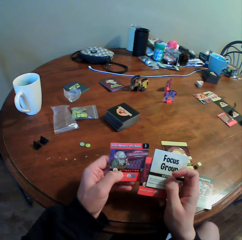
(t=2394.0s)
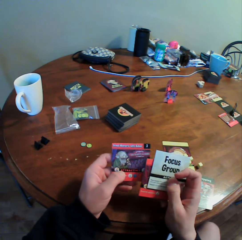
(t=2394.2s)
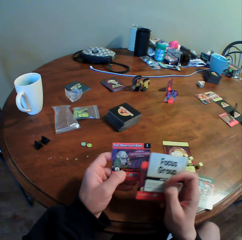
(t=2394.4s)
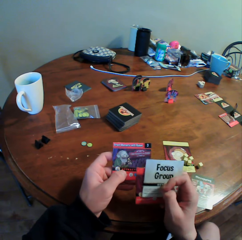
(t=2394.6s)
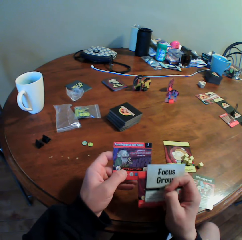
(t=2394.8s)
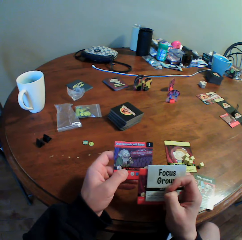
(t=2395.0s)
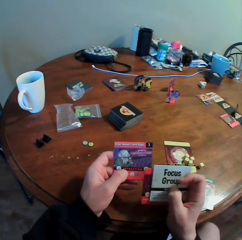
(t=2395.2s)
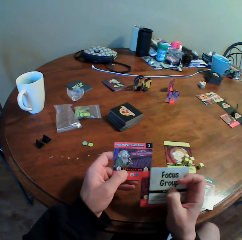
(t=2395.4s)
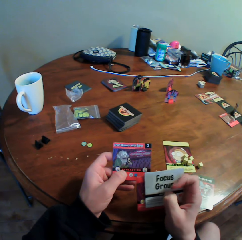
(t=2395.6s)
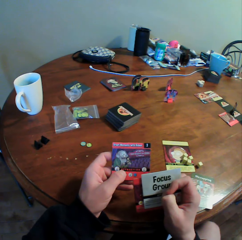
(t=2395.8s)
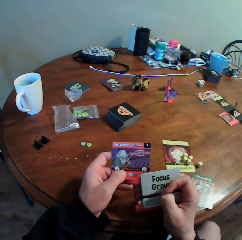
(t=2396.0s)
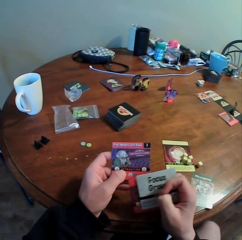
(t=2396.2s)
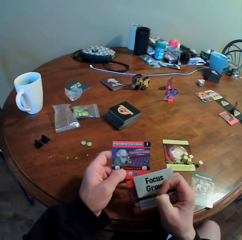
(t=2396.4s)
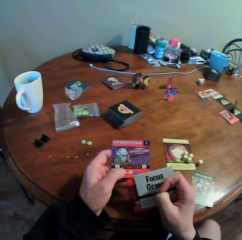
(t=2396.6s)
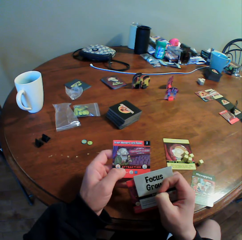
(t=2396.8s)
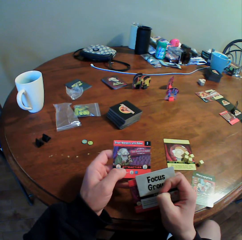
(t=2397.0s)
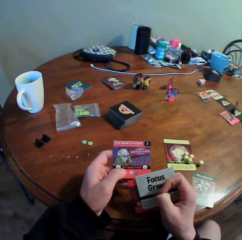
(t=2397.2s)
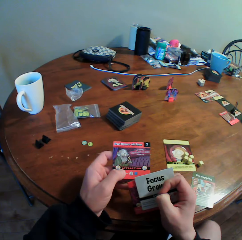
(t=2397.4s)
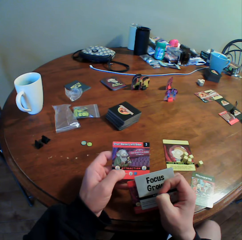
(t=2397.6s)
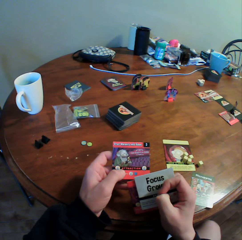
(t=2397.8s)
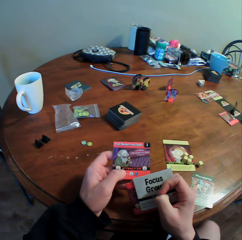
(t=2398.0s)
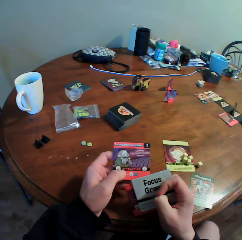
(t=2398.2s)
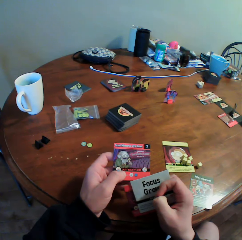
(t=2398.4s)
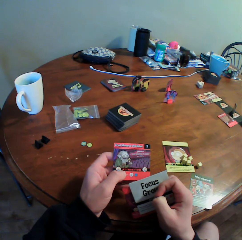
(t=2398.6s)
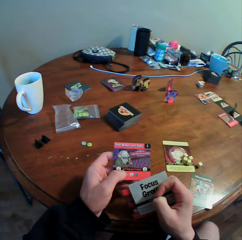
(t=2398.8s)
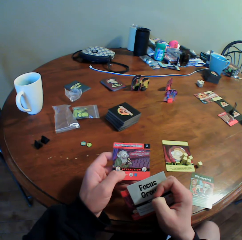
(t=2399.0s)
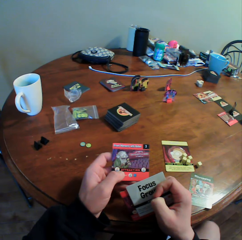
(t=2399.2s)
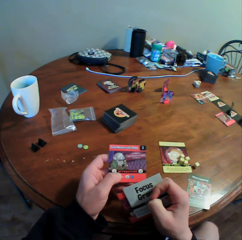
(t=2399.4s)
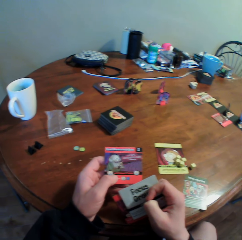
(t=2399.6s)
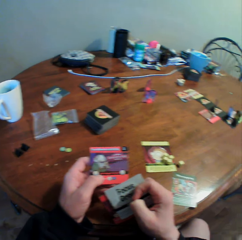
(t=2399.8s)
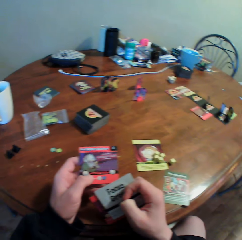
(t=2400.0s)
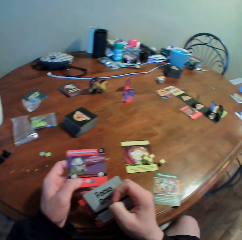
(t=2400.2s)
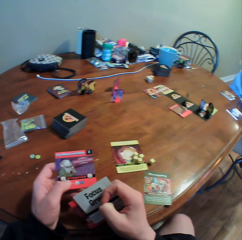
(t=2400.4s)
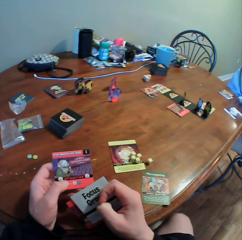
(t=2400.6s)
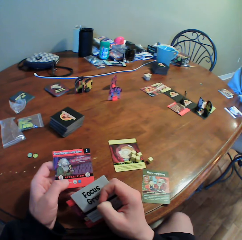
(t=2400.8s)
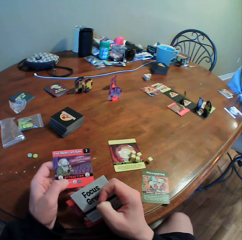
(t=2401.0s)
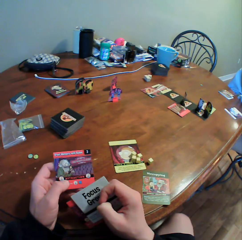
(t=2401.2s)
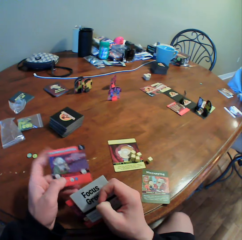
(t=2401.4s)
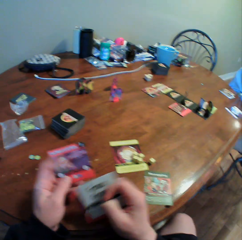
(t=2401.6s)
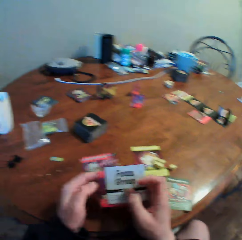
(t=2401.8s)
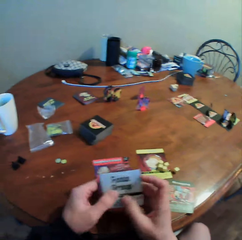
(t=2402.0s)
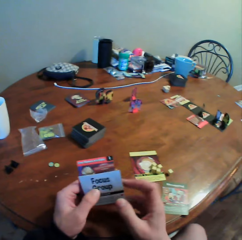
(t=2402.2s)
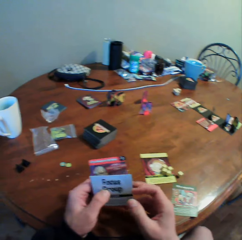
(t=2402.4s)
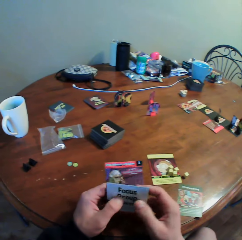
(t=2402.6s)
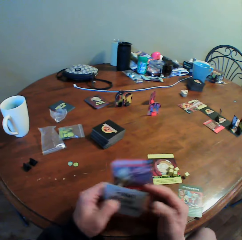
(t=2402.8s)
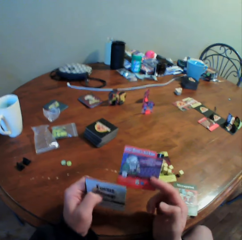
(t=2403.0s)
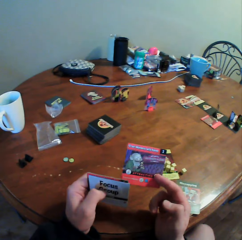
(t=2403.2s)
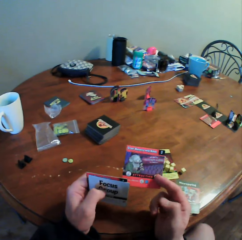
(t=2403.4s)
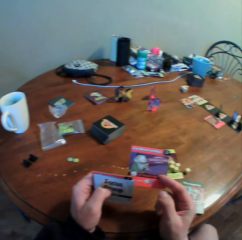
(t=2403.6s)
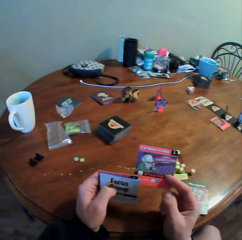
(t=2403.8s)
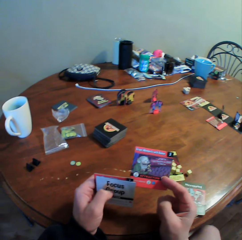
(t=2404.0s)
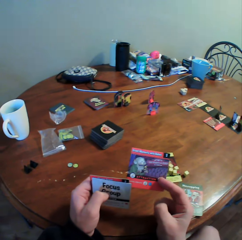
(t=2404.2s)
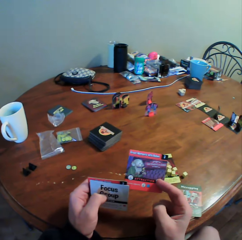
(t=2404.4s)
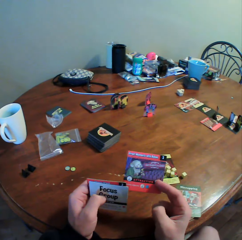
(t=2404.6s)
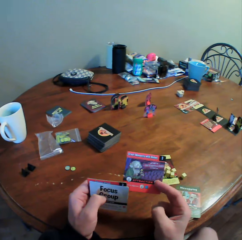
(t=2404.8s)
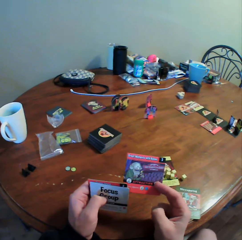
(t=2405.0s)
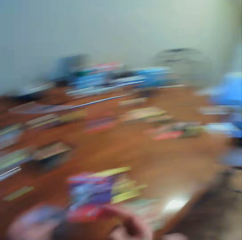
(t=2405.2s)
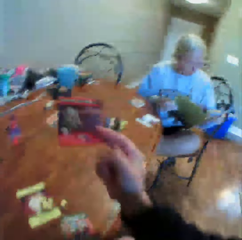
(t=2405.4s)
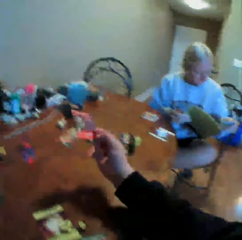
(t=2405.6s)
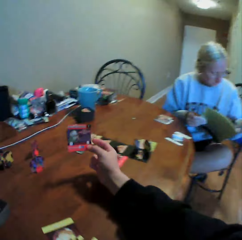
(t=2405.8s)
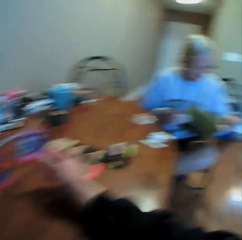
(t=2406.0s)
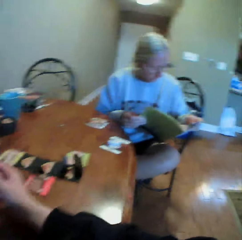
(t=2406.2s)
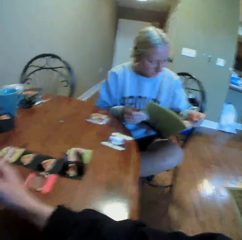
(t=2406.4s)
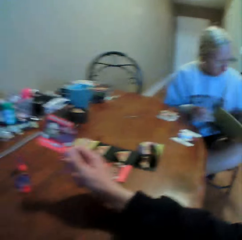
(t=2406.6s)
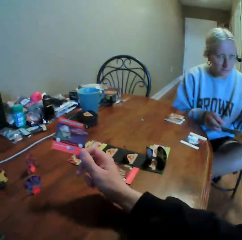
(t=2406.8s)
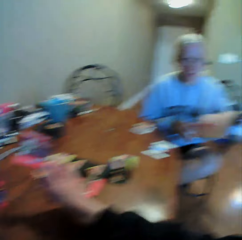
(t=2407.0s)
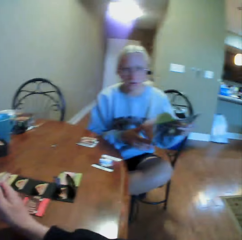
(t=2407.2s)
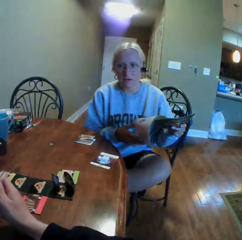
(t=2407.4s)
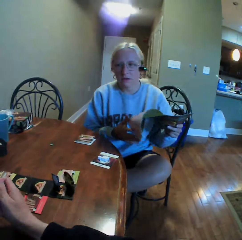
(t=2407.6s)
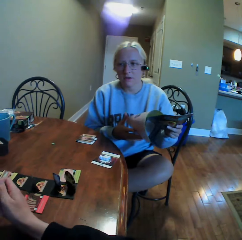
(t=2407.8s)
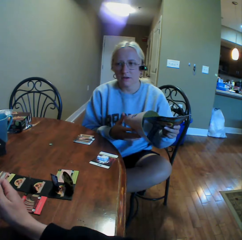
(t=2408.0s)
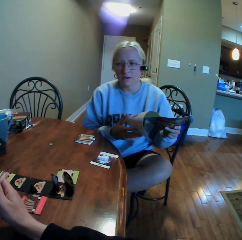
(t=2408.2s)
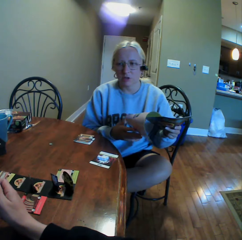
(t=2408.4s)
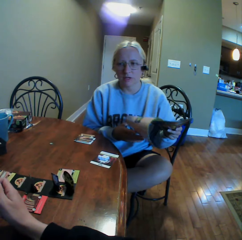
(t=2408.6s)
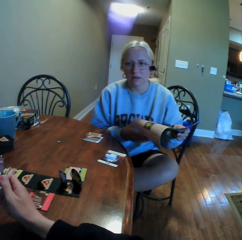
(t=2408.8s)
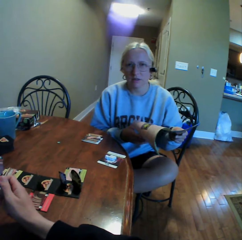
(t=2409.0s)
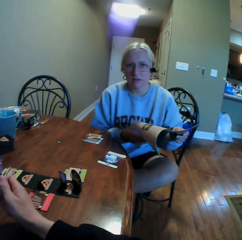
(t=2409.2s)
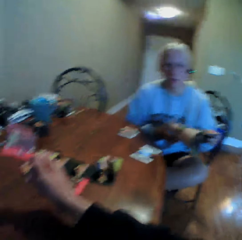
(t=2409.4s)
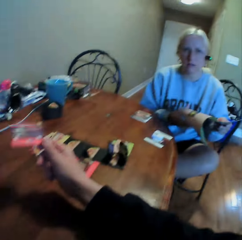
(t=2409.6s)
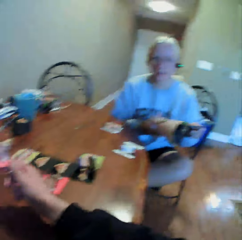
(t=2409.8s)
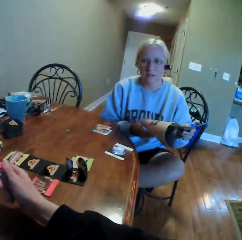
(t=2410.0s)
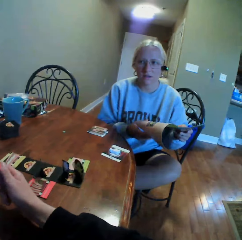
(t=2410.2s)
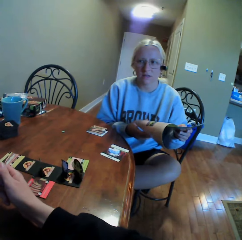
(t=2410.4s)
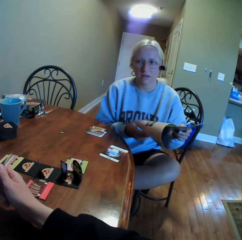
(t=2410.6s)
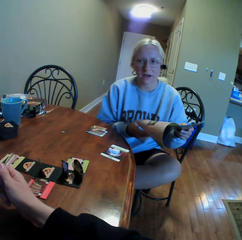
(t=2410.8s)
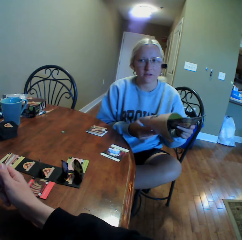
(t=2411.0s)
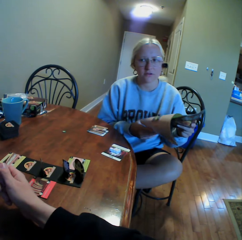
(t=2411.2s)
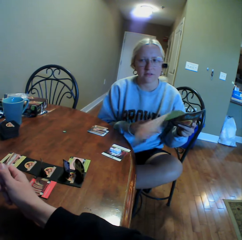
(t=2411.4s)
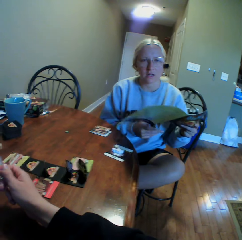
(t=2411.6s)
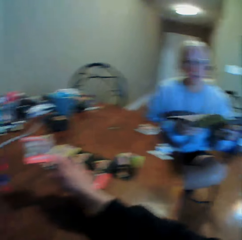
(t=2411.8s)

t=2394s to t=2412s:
The camera wearer looks at the cards. A woman holds a book. The camera wearer moves the cards, looks at the cards, and moves a hand. The woman holds the book. The camera wearer places a card on the table and looks around. The woman talks to the camera wearer. The camera wearer moves the cards on the table.

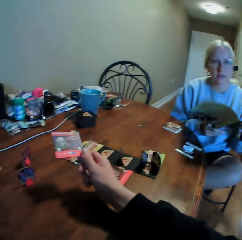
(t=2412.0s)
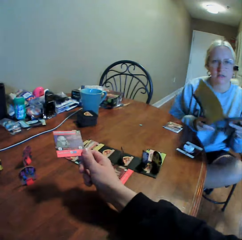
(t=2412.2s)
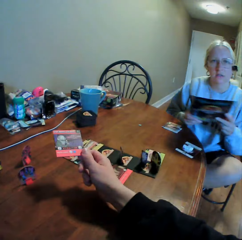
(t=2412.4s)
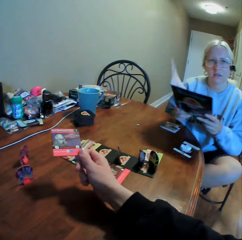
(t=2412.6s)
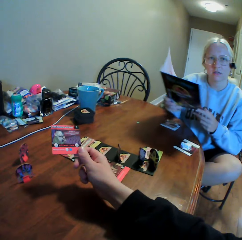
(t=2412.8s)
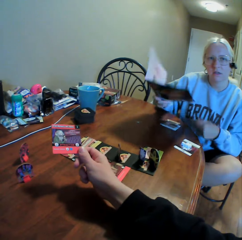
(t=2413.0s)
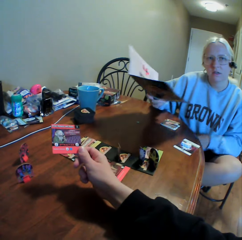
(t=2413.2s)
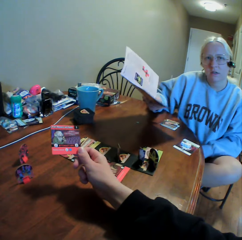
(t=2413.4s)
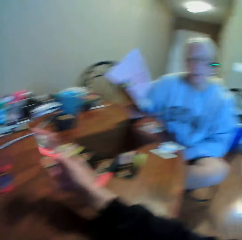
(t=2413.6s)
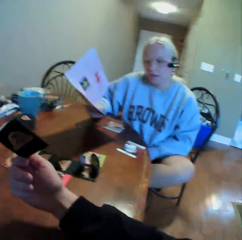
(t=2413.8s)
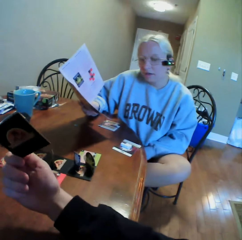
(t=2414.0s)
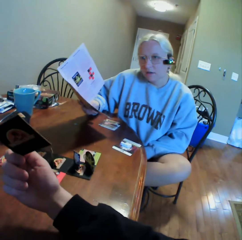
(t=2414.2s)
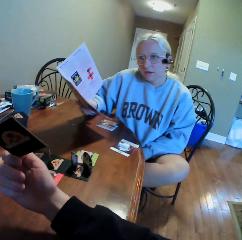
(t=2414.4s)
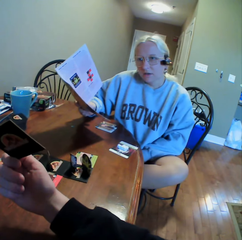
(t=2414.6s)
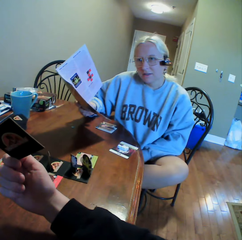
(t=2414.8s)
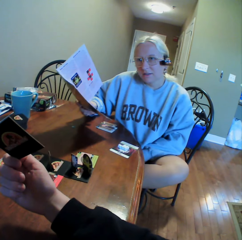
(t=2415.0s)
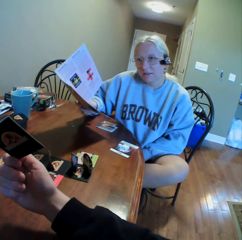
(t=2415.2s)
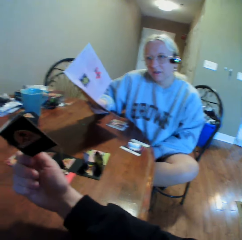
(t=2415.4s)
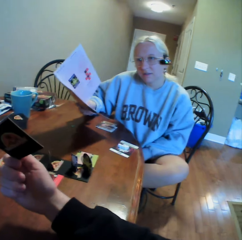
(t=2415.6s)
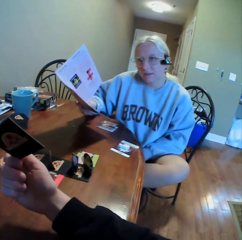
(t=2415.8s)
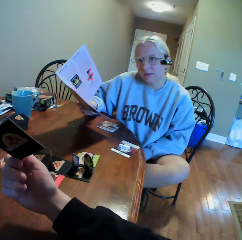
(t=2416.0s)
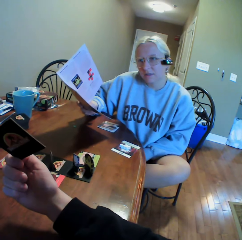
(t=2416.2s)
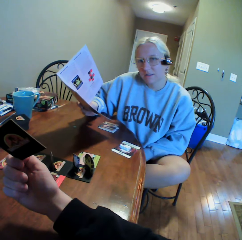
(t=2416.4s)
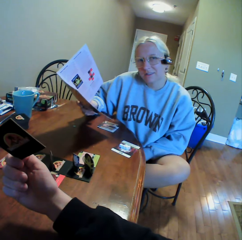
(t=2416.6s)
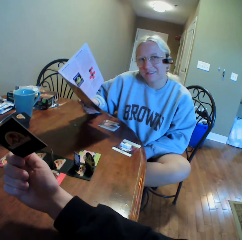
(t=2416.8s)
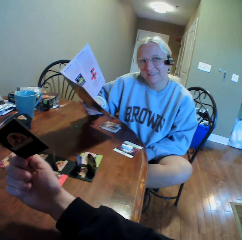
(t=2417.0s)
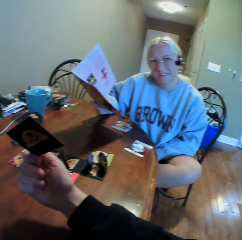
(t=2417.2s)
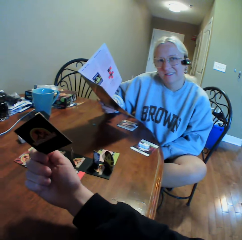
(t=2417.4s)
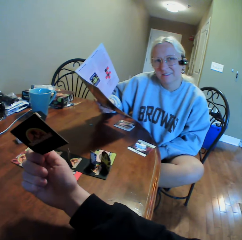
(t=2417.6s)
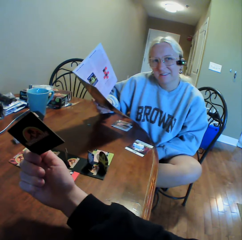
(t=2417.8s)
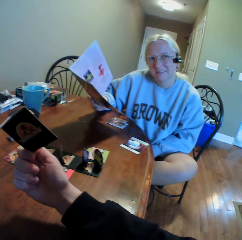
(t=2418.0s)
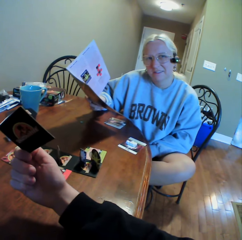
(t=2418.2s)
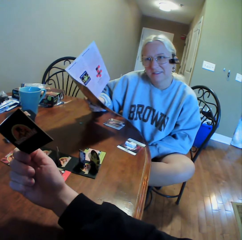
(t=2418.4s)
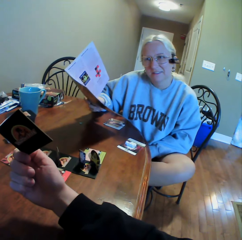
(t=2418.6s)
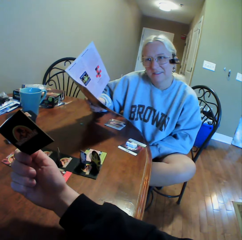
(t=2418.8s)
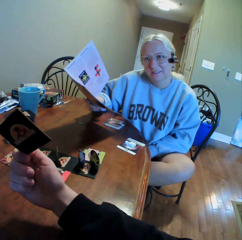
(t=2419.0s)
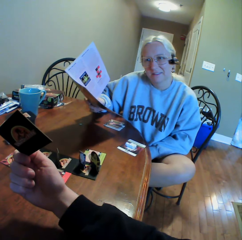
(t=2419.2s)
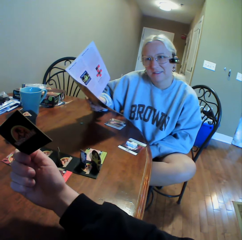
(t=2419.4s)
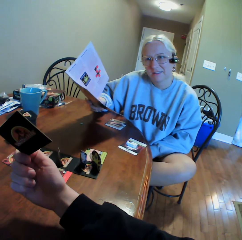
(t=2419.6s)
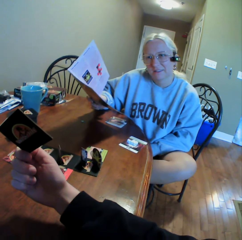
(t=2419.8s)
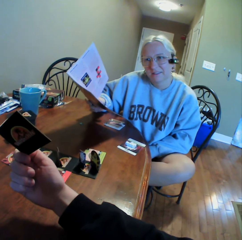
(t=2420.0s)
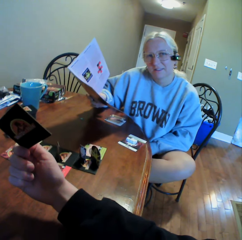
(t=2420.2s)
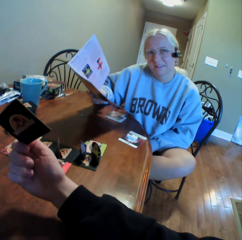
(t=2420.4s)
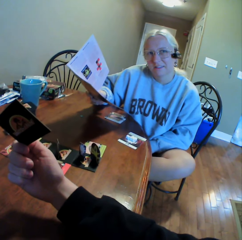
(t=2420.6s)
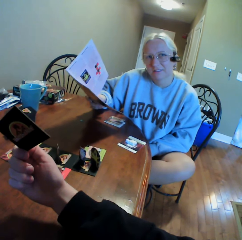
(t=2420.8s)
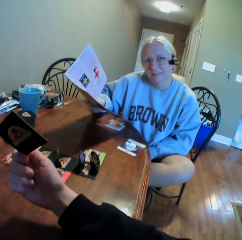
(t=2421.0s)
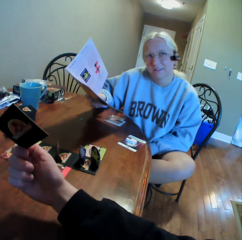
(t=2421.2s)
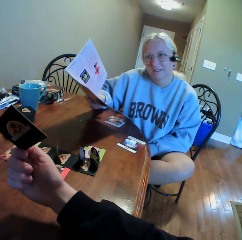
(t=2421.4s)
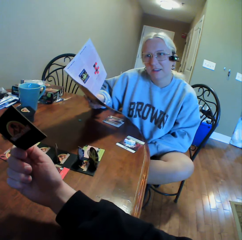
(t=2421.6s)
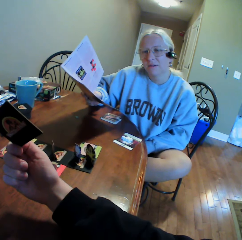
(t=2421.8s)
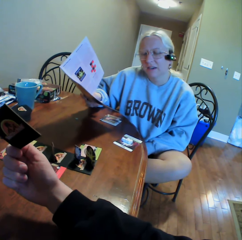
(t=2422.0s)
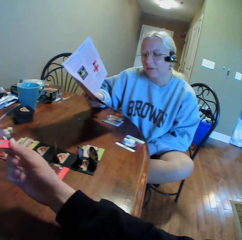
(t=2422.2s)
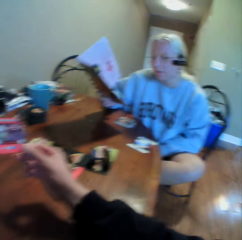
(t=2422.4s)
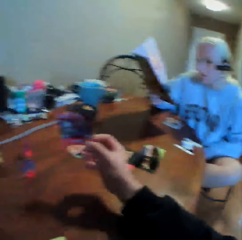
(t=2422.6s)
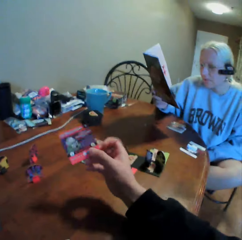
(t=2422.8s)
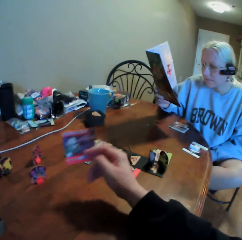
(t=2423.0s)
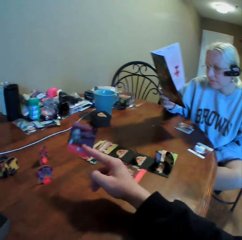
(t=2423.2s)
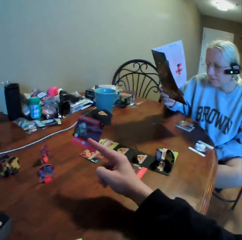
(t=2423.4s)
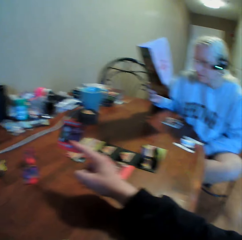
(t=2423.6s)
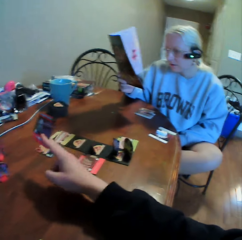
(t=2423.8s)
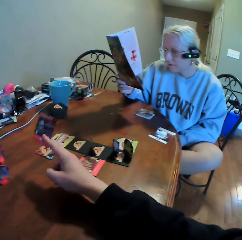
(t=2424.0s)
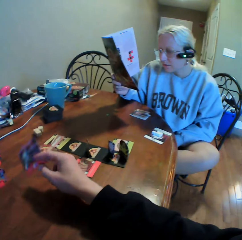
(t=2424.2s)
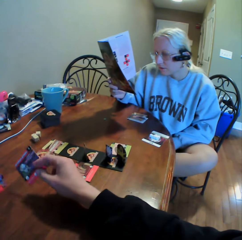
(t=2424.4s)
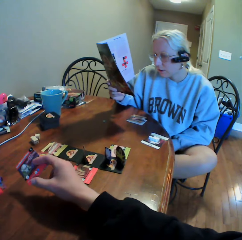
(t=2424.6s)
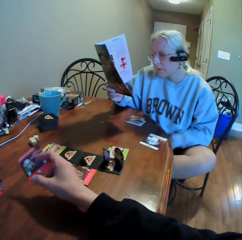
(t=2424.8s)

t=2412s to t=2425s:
A woman moves a hand and holds a book with her right hand. The camera wearer shows the woman a card. He holds the card with his right hand. The woman talks to the camera wearer and reads the book. The camera wearer holds the card with his right hand and moves a hand.
